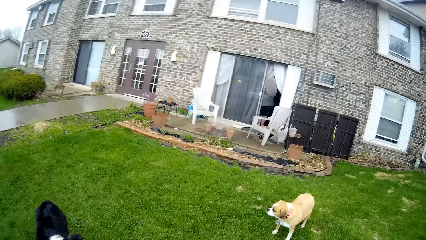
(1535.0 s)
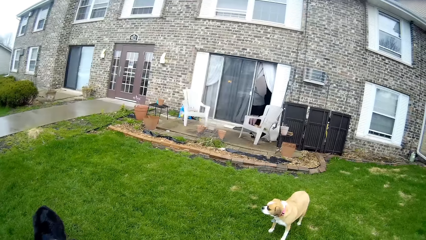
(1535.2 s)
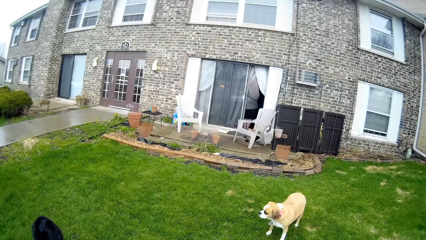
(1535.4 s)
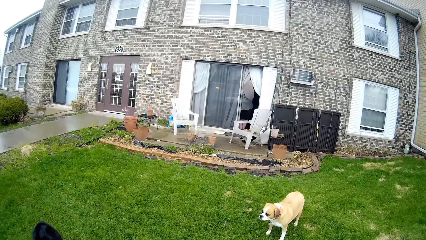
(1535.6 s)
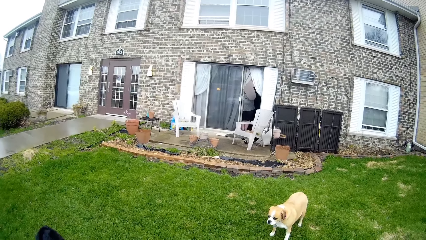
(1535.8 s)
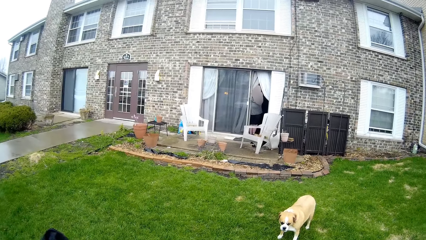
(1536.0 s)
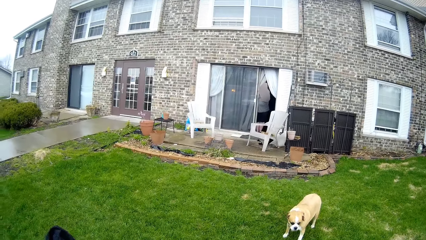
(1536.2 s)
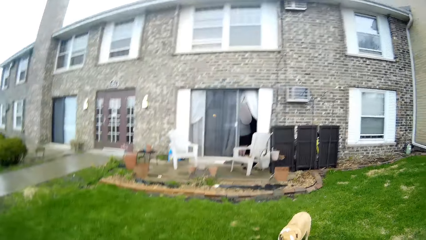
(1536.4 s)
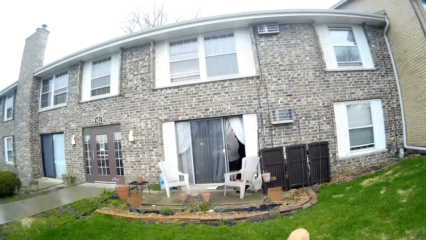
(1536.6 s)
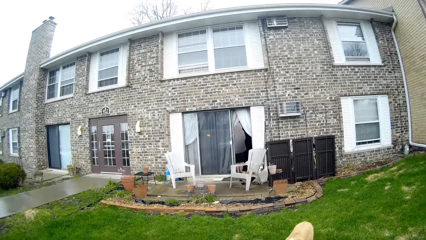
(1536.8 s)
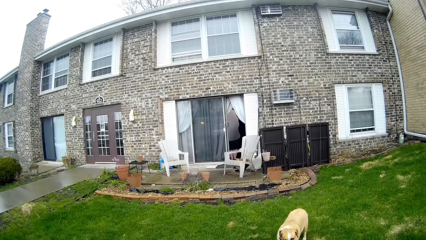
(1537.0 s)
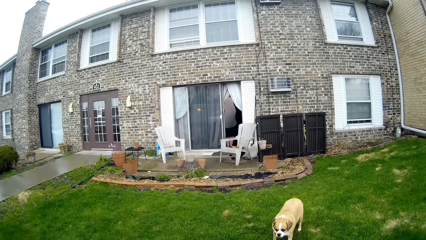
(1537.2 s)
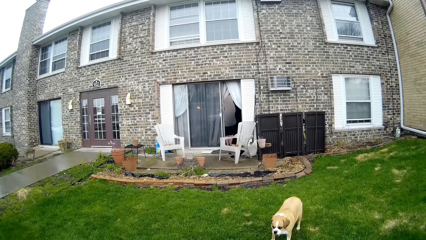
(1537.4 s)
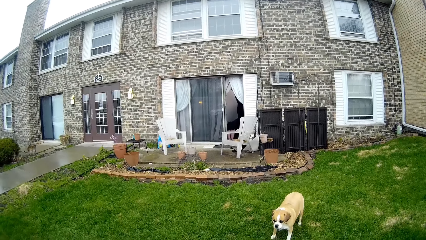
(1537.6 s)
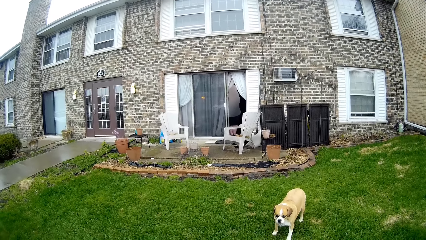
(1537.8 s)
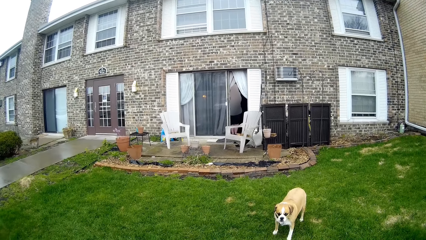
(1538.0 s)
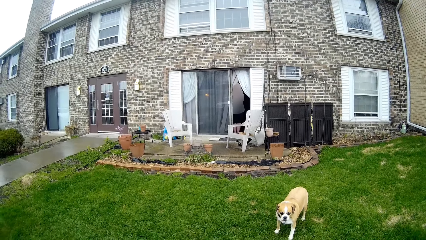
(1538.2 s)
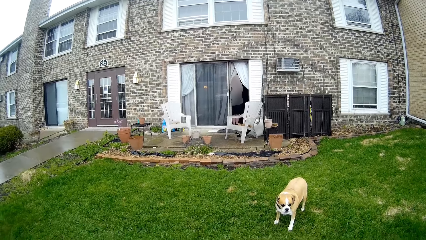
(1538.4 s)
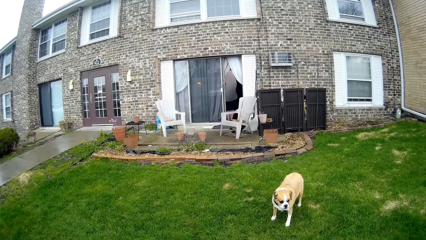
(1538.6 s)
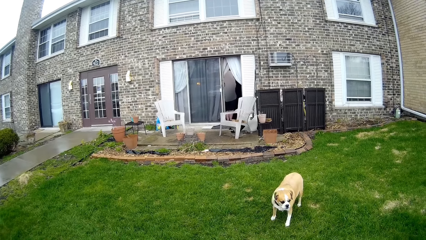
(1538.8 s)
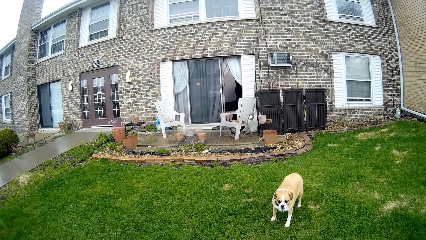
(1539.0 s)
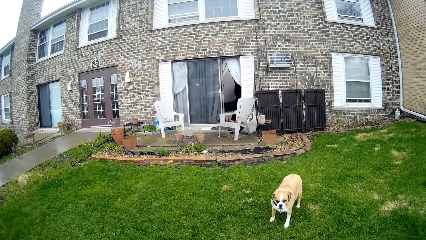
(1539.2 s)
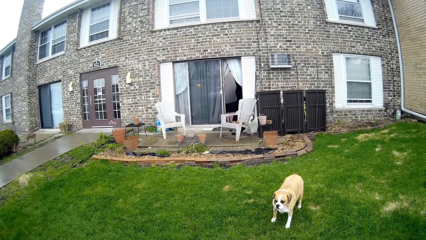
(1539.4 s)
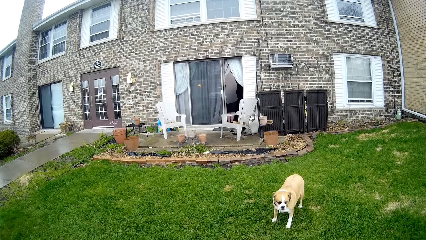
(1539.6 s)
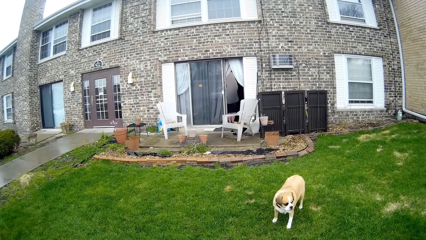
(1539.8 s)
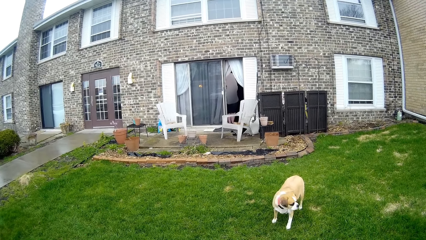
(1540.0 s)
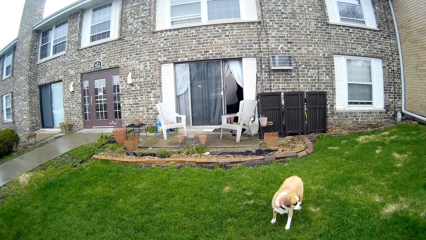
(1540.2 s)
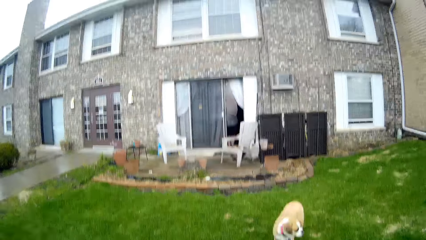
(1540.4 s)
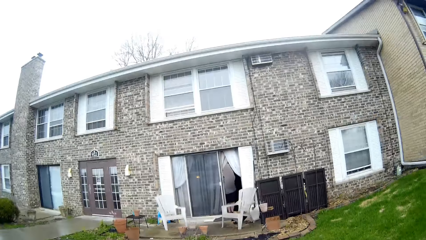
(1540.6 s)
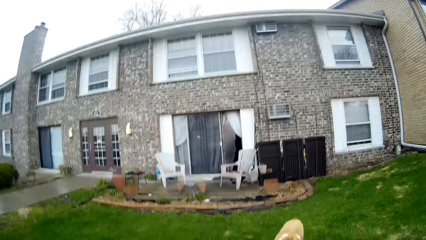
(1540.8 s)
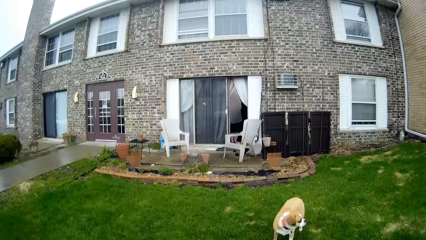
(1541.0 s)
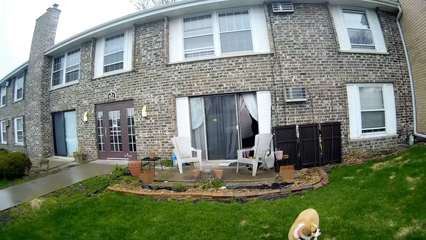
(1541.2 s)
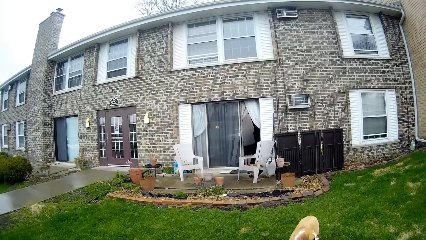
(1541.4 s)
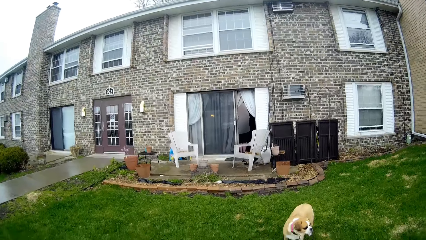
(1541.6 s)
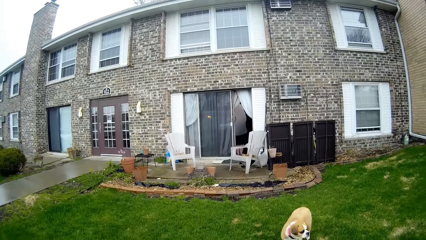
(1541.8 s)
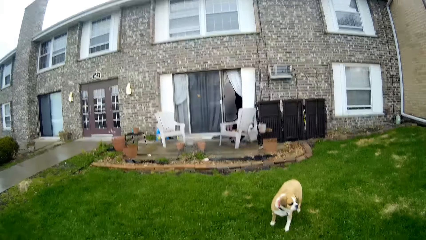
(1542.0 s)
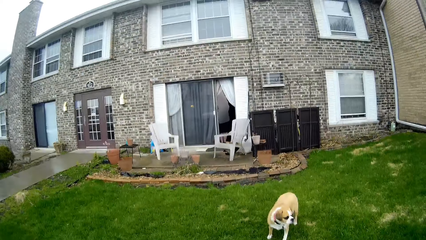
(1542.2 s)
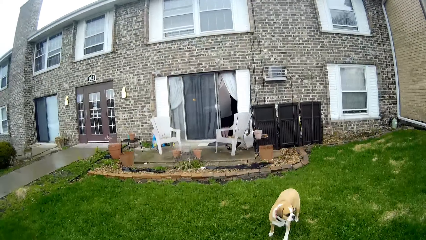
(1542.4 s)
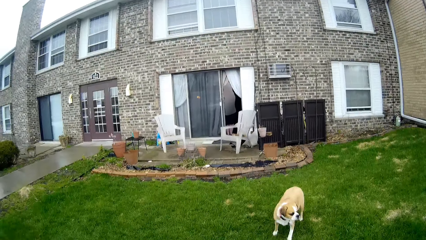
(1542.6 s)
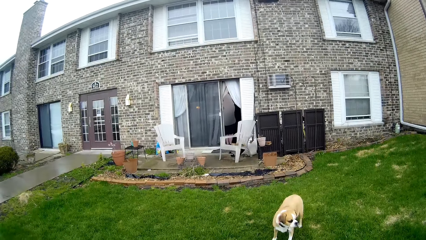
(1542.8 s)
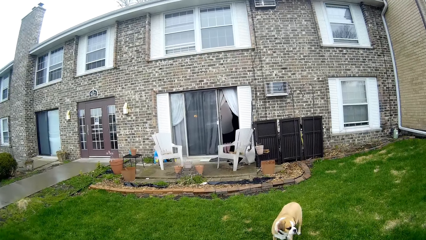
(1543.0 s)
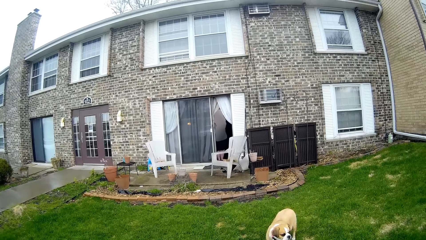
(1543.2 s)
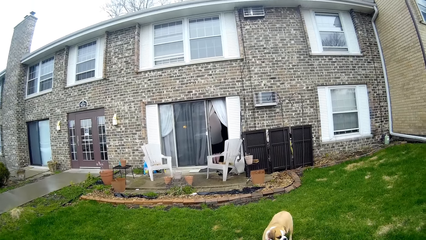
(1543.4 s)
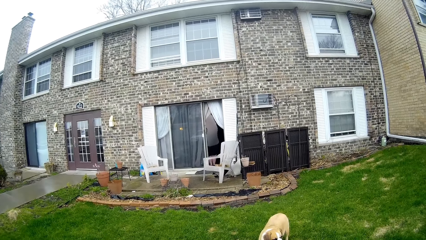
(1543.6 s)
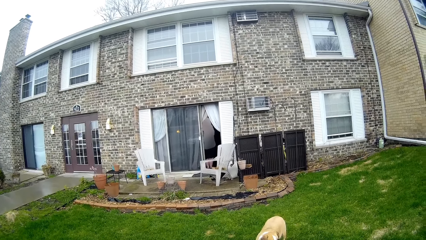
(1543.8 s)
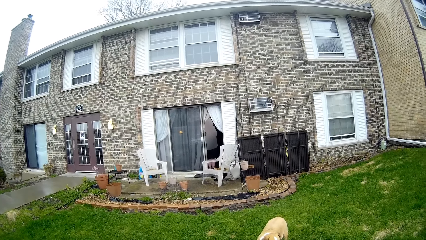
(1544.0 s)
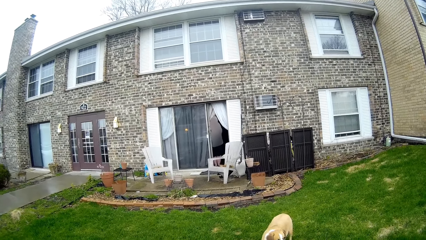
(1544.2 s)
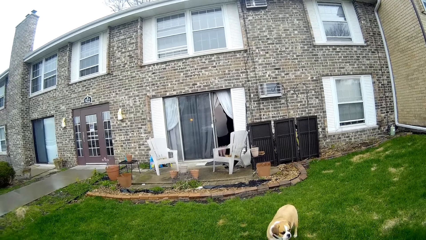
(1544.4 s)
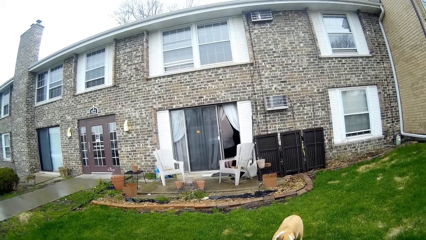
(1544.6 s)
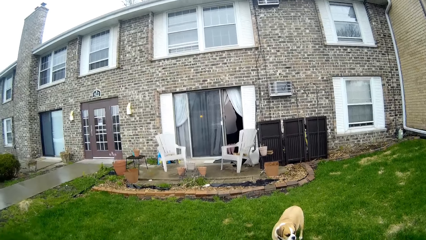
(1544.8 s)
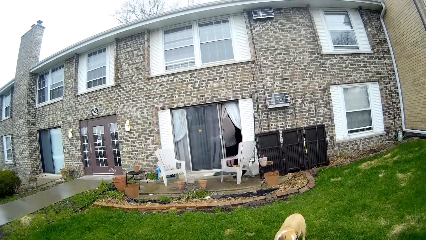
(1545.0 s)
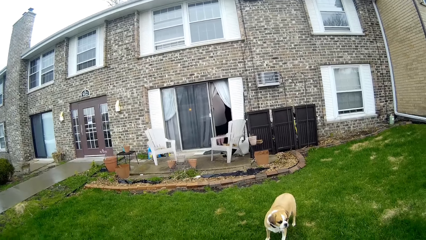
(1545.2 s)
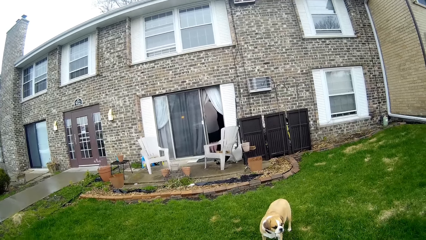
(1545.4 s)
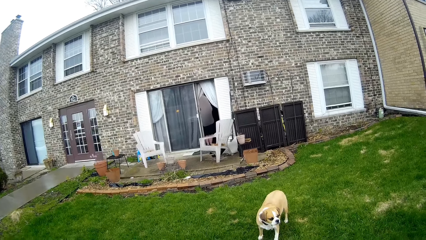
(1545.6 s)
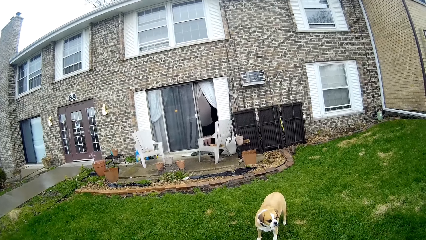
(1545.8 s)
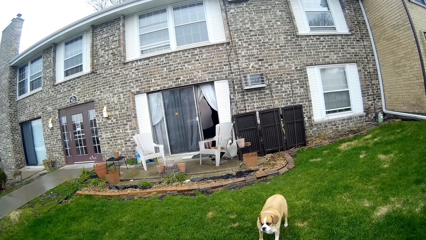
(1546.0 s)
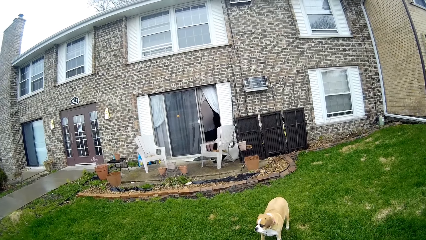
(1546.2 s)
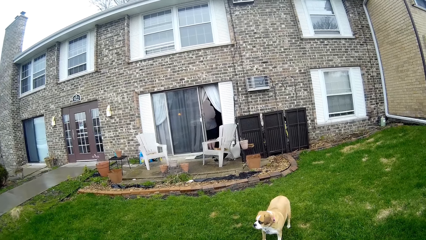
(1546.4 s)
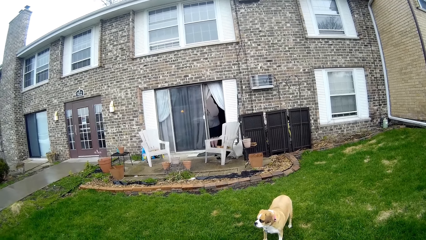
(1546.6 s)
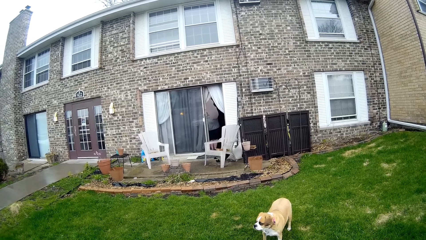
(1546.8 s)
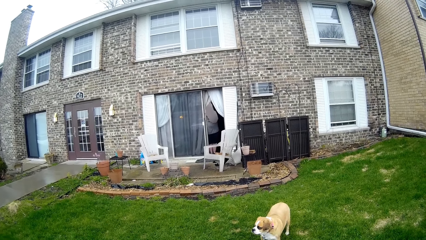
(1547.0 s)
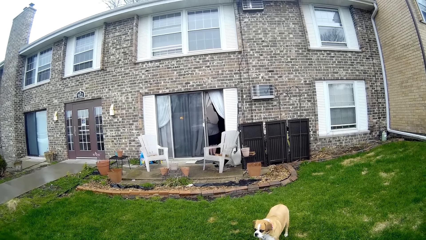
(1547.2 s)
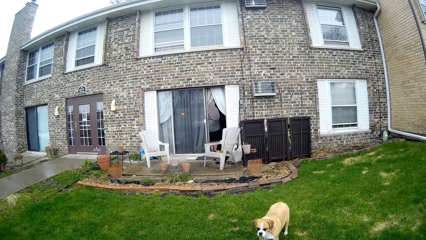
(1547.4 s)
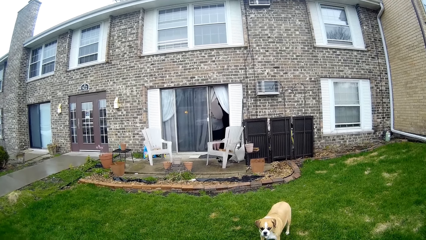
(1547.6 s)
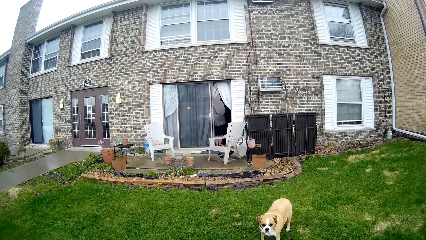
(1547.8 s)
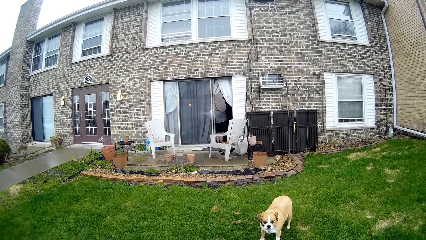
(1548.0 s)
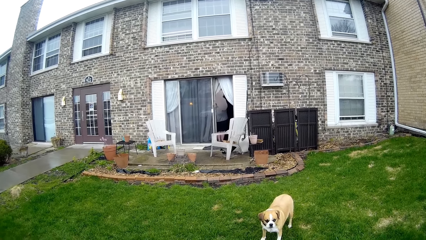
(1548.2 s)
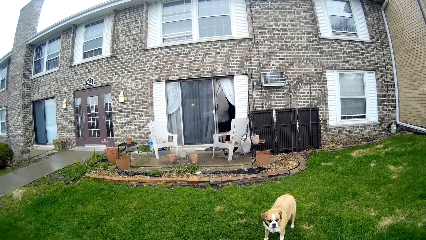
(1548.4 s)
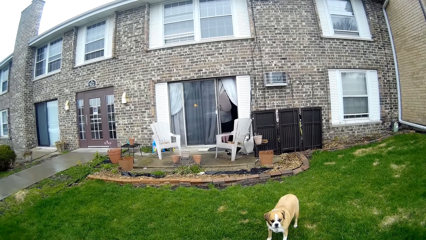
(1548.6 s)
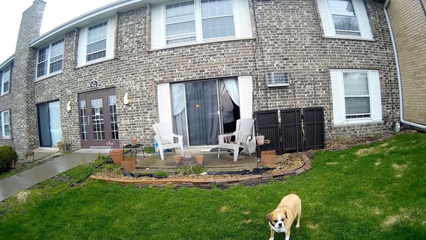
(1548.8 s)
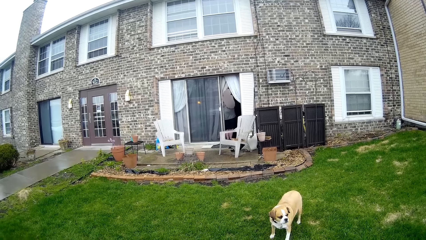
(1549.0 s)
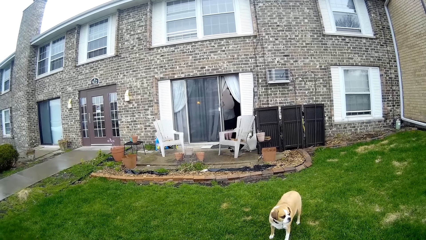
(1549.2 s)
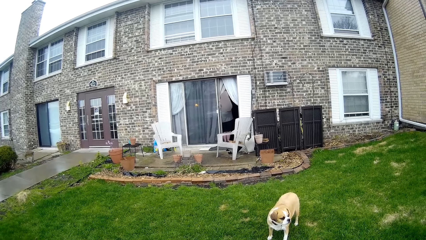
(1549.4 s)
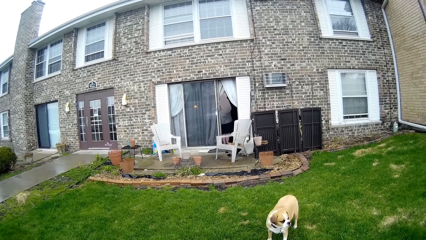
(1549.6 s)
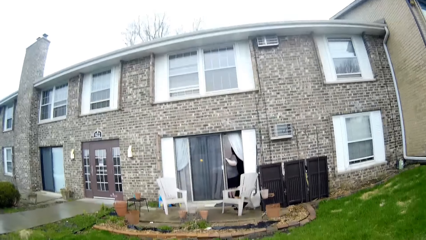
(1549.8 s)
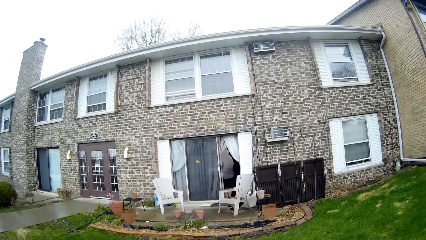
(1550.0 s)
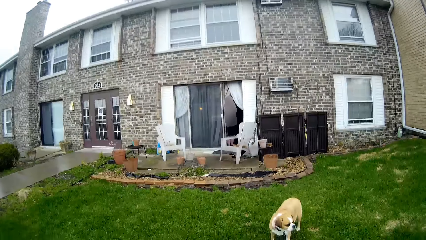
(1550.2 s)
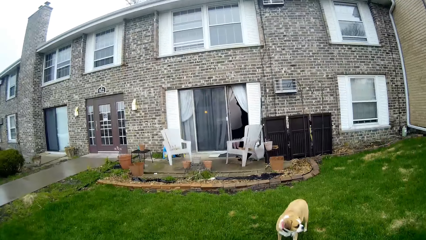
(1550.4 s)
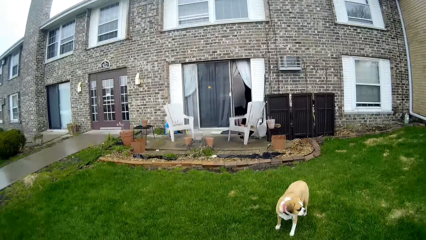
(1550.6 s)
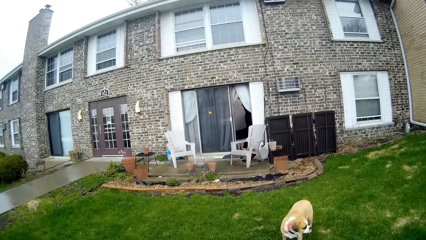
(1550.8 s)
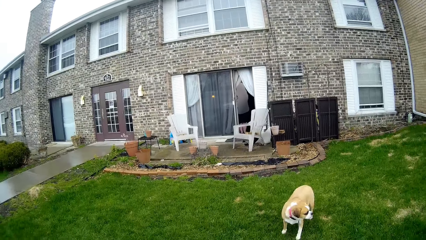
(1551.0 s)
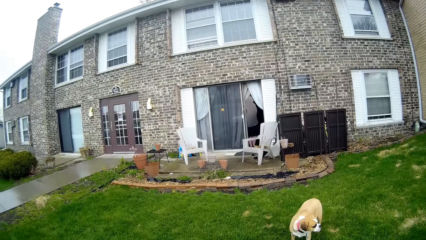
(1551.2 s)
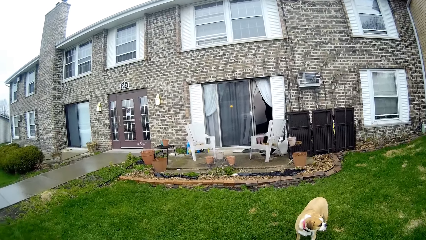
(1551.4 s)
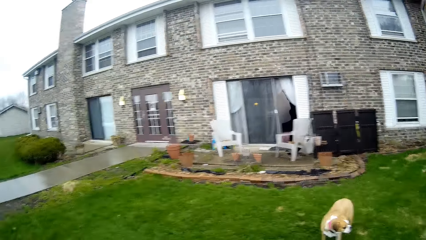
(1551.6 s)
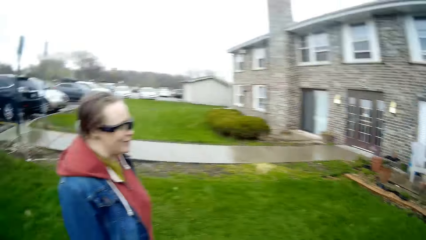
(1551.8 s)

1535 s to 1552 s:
The camera wearer looks around. They do something.
